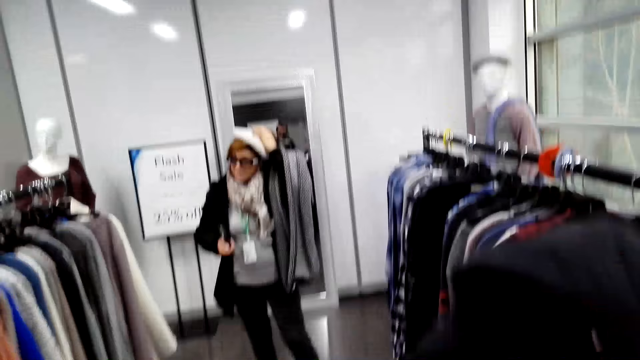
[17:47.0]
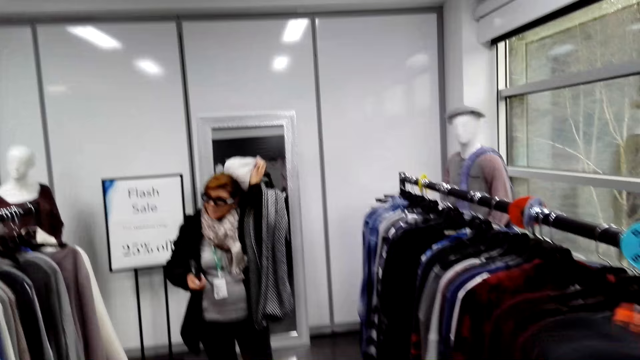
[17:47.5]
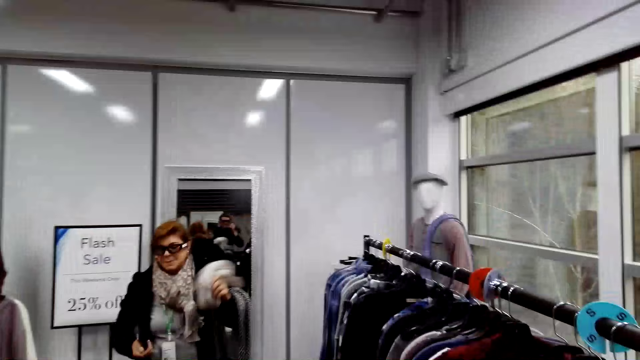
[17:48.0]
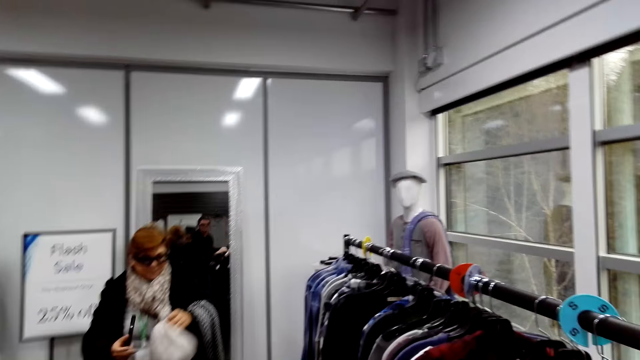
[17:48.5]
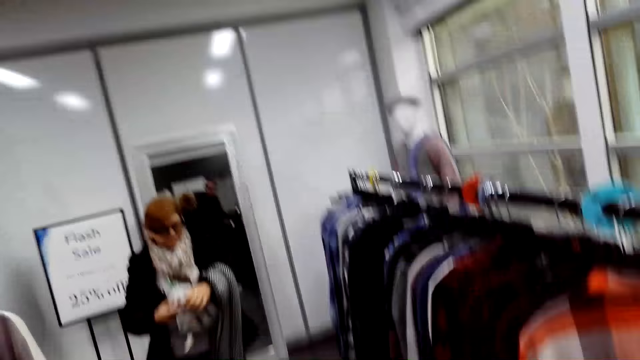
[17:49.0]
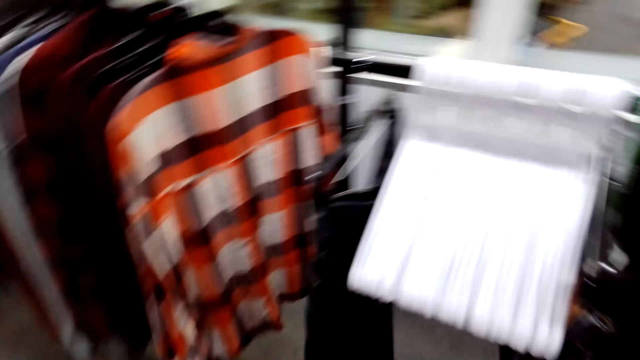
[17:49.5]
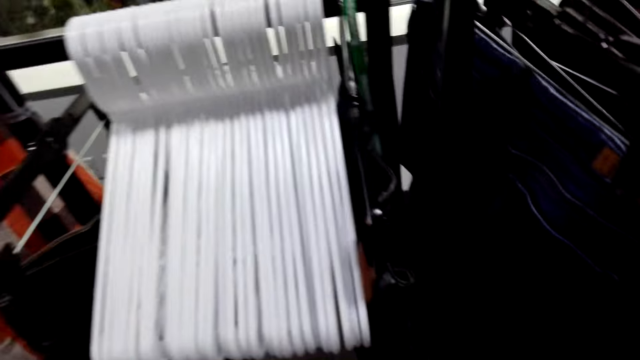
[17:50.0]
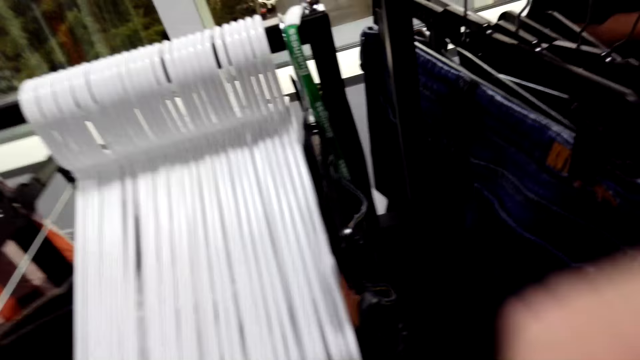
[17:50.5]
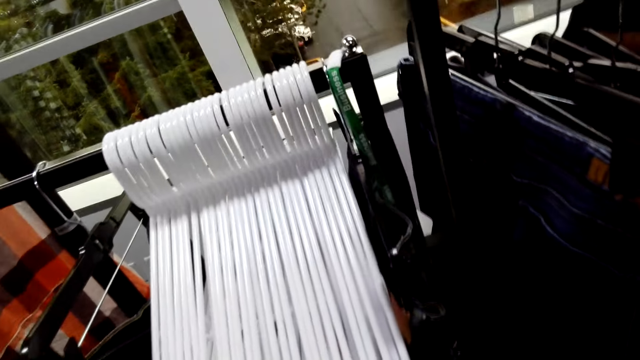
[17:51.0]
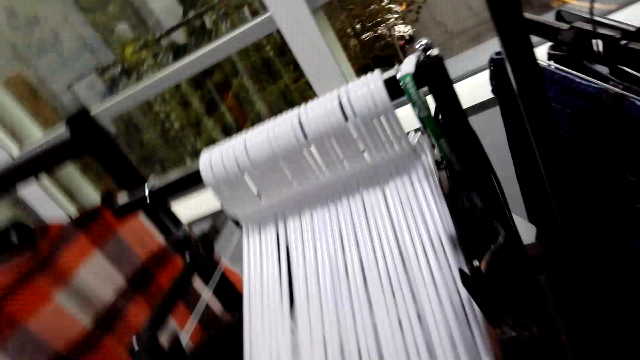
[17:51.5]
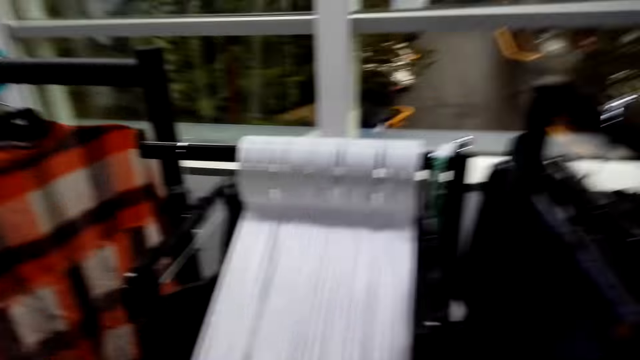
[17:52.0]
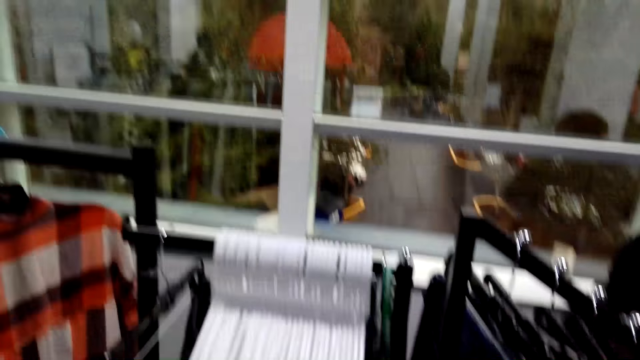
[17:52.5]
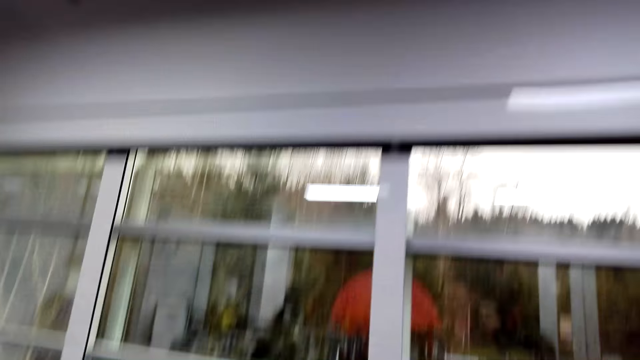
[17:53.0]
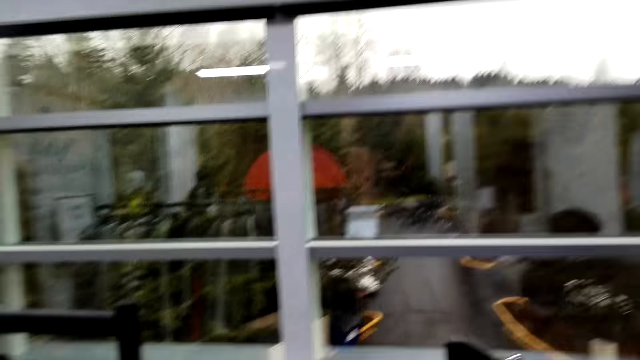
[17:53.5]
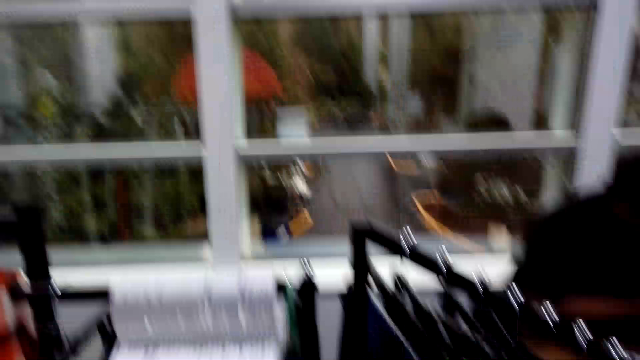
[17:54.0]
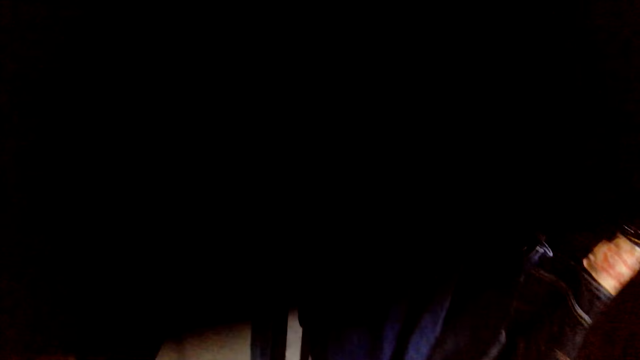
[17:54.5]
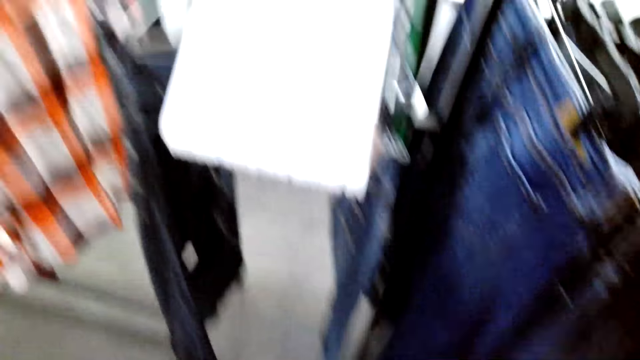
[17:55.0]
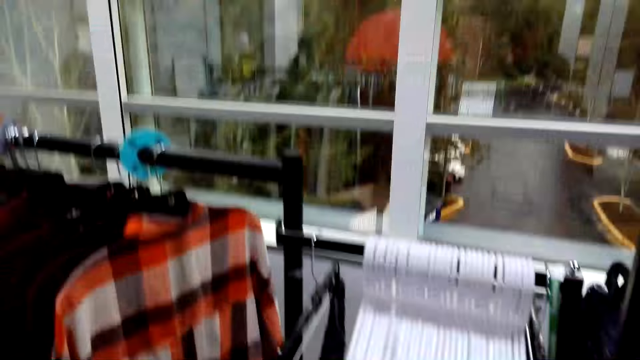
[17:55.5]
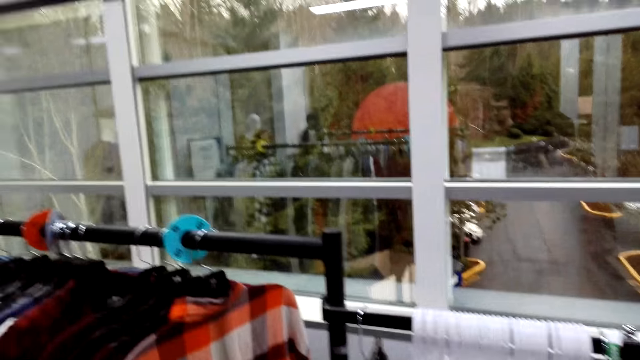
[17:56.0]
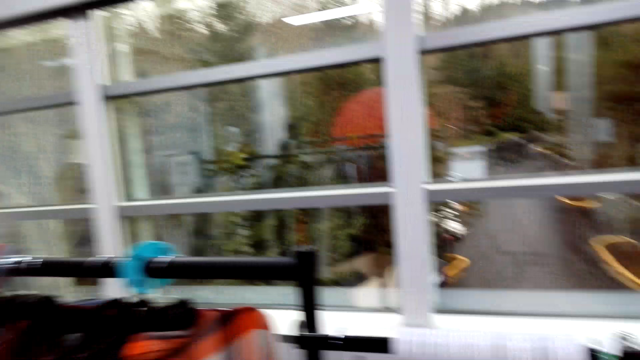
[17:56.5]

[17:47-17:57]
A person takes off a hat. The camera wearer takes off a sweater. They touch the camera.

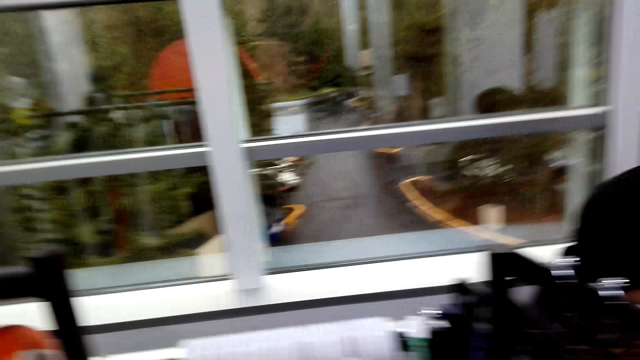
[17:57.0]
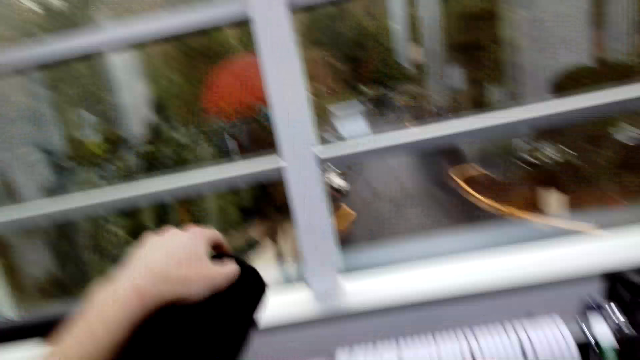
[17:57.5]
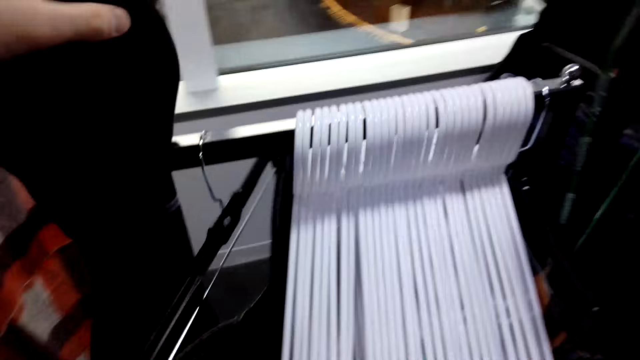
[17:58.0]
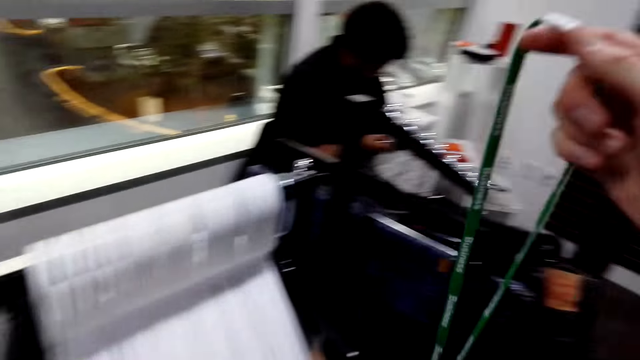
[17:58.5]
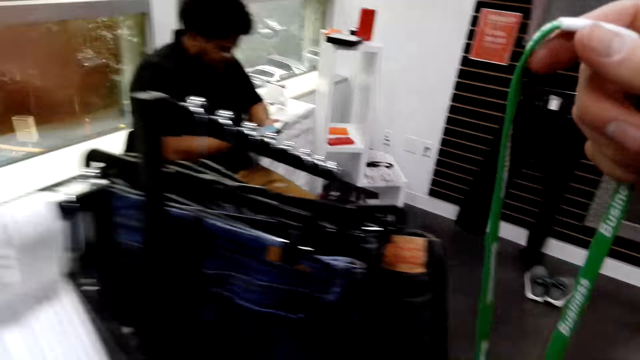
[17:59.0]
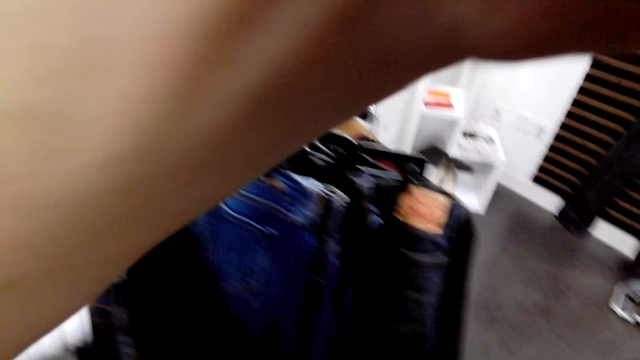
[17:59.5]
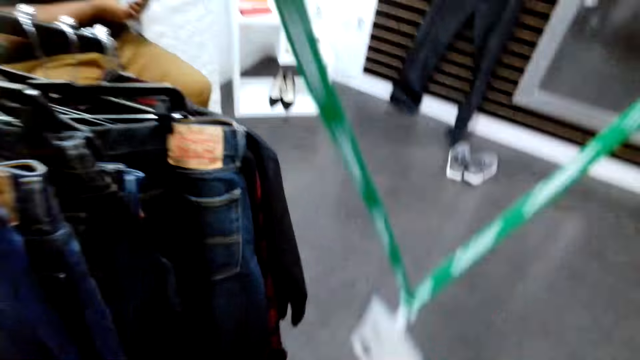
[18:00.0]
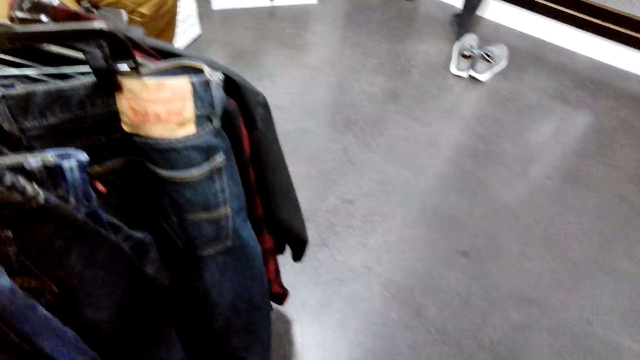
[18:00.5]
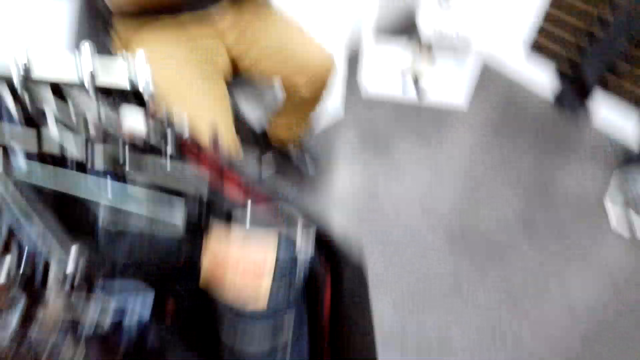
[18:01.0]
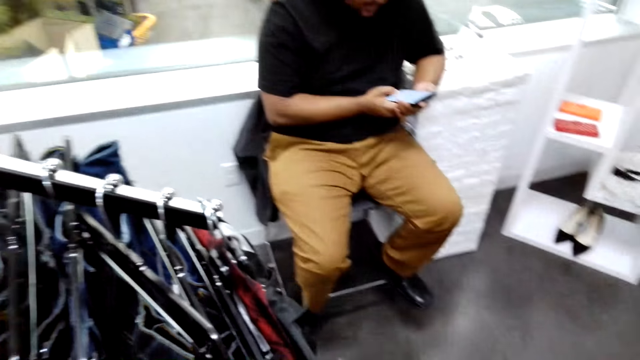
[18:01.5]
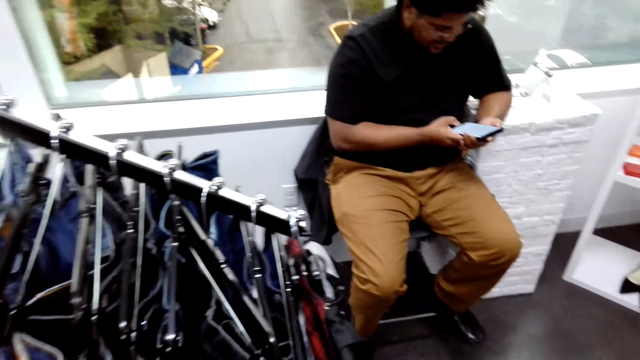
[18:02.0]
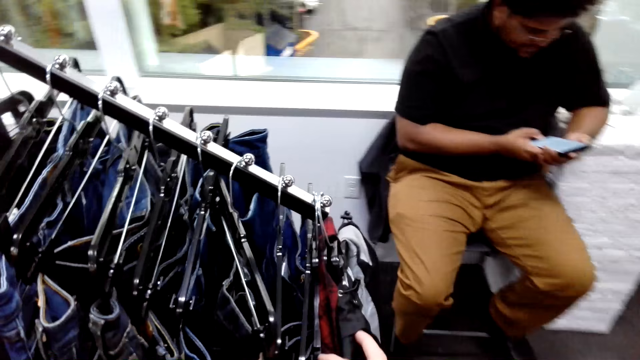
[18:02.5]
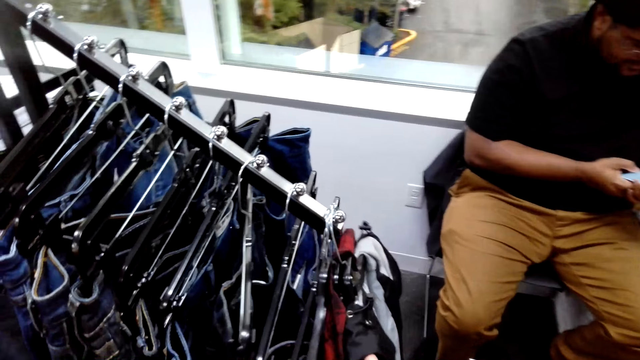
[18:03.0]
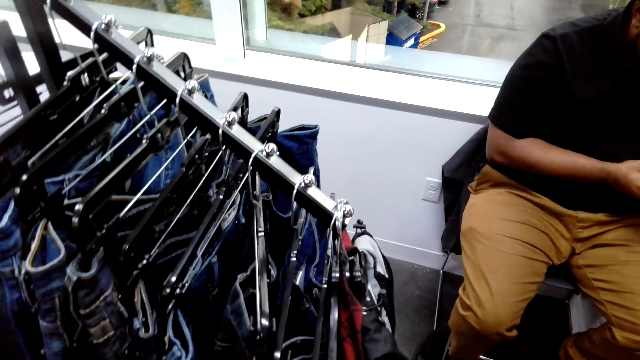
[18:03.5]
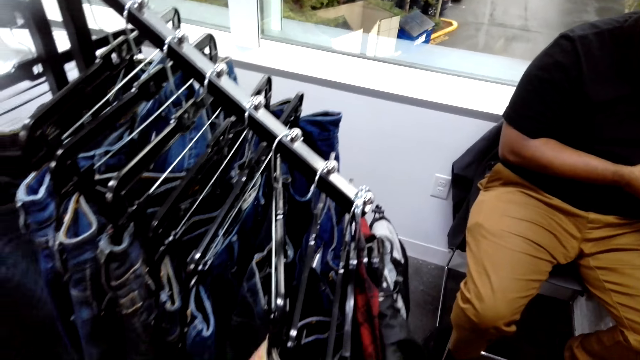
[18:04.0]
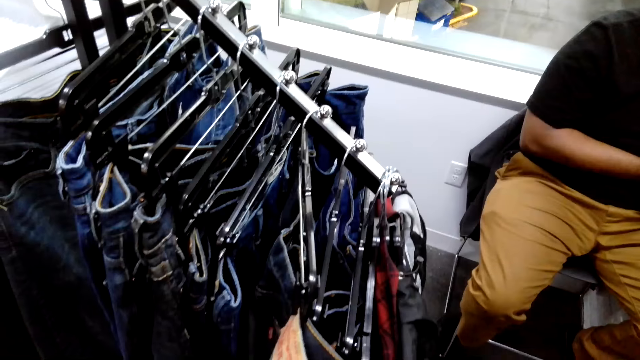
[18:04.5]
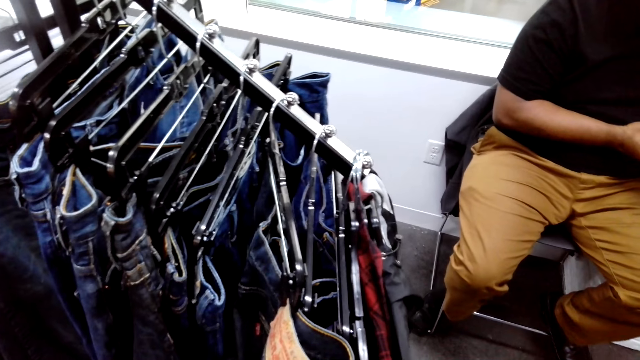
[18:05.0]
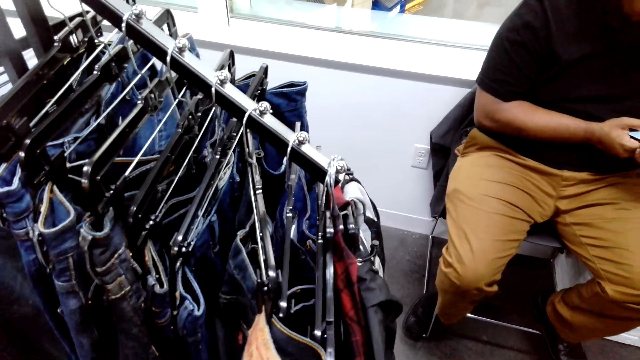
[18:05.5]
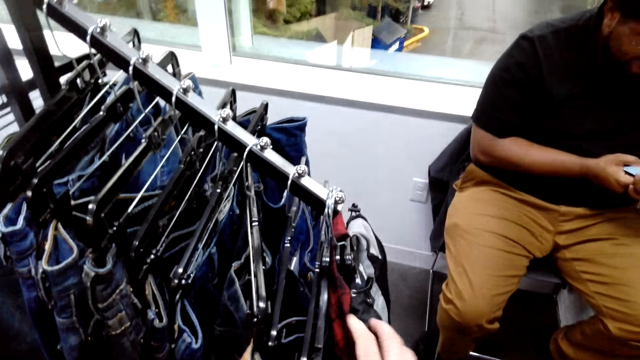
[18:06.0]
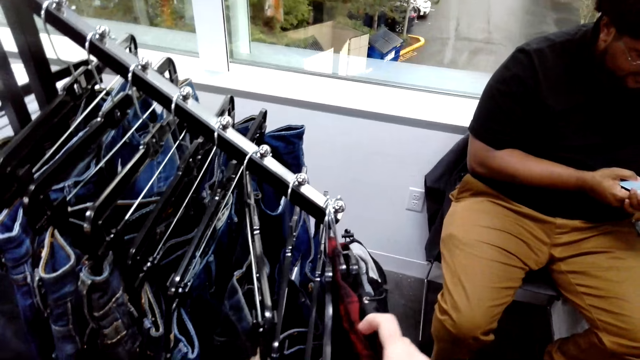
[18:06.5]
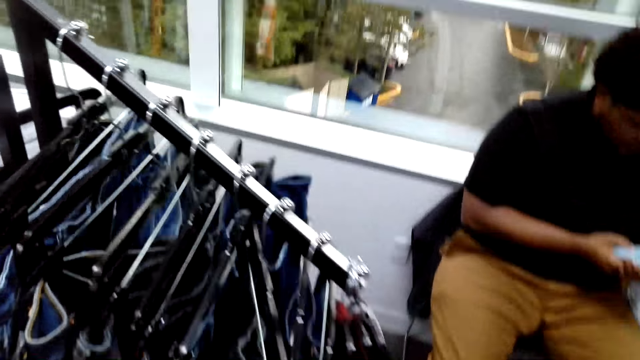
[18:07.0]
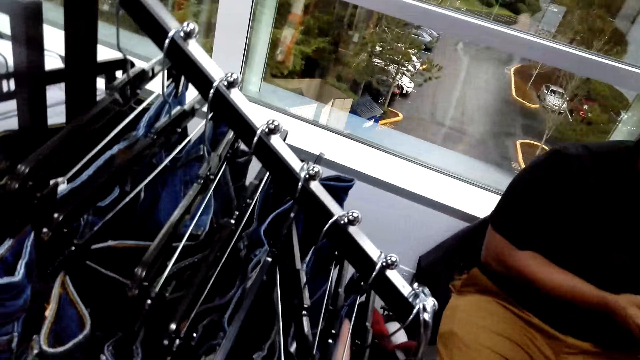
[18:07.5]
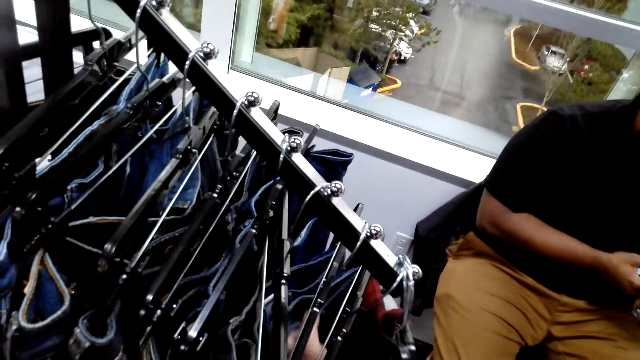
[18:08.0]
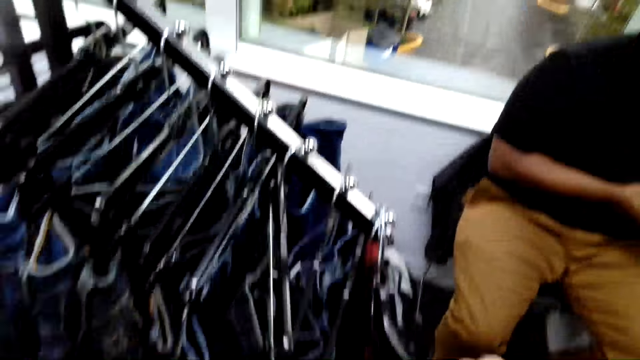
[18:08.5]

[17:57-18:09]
The camera wearer puts a sweater on a hanger on the stand. They take a tag from the stand. They put the tag on the neck. They pick up a jacket on a hanger. They check out clothes on the stand.
